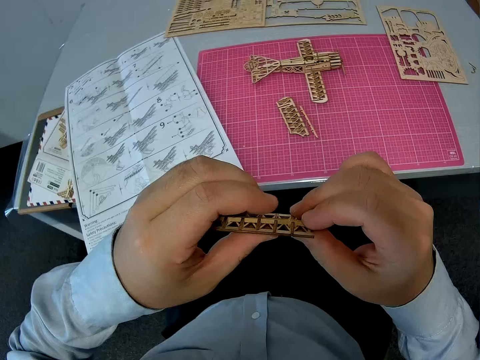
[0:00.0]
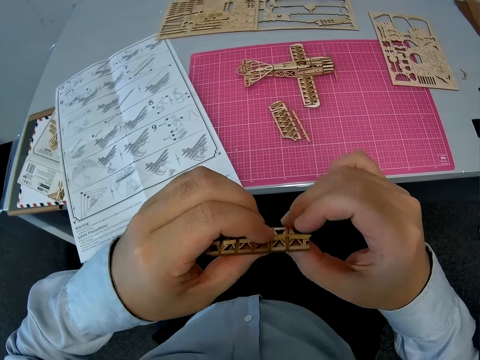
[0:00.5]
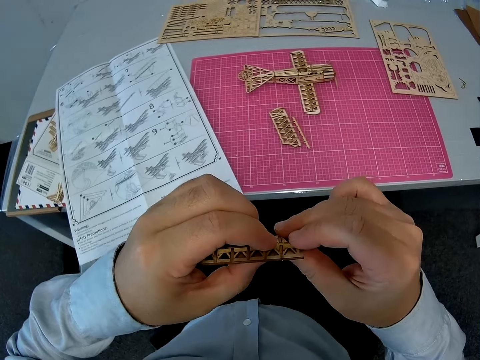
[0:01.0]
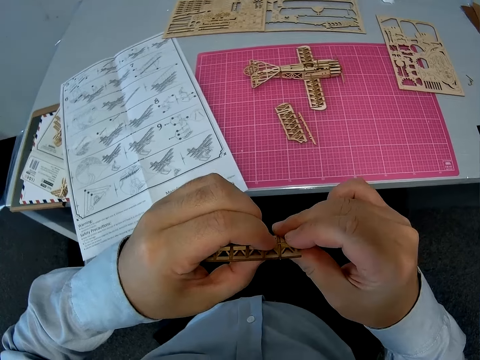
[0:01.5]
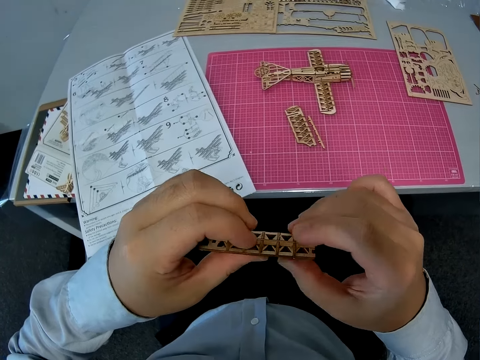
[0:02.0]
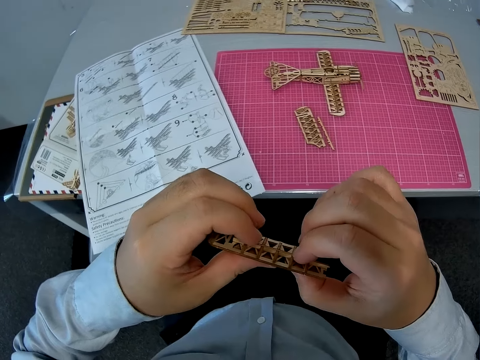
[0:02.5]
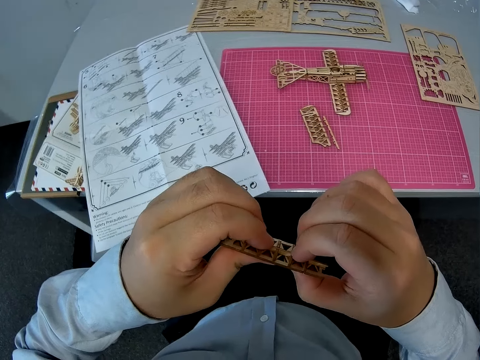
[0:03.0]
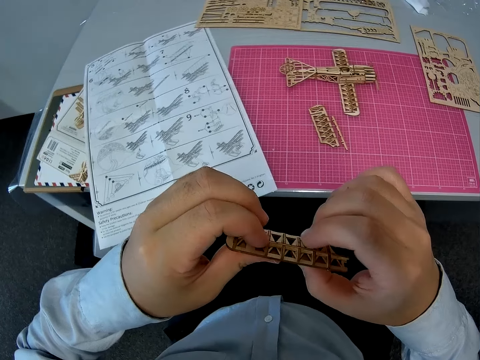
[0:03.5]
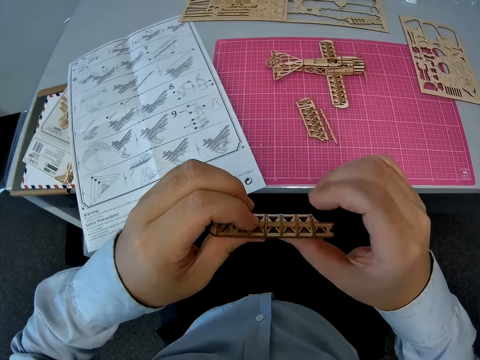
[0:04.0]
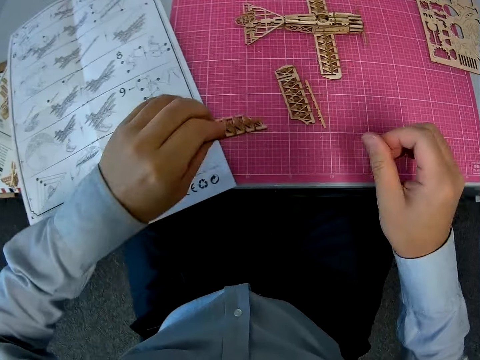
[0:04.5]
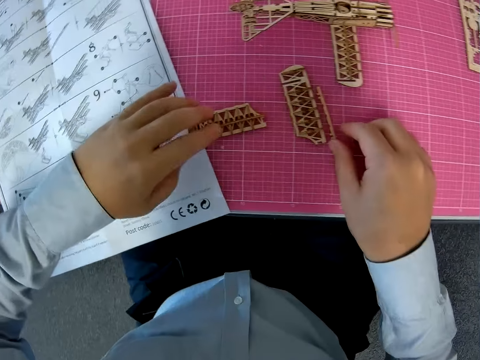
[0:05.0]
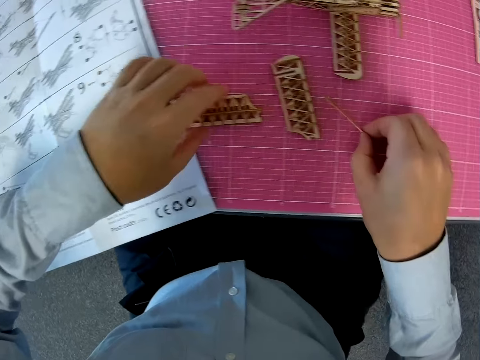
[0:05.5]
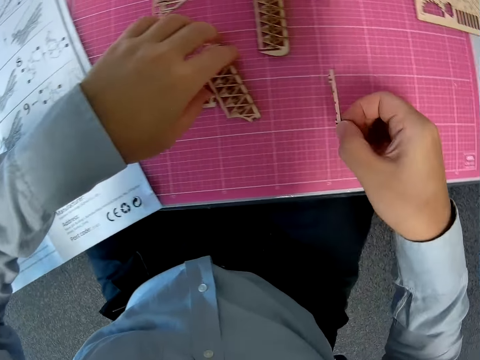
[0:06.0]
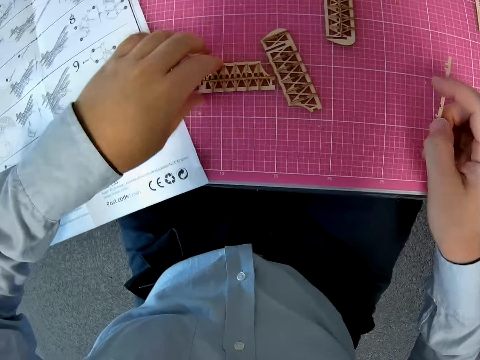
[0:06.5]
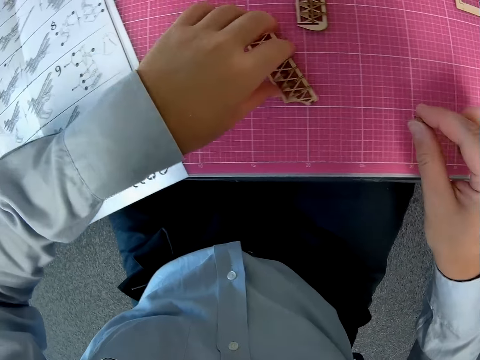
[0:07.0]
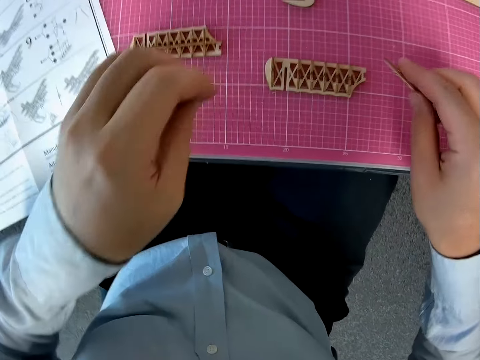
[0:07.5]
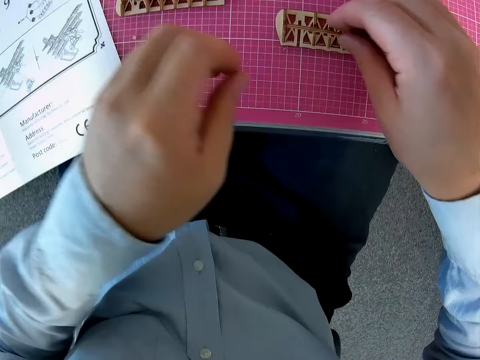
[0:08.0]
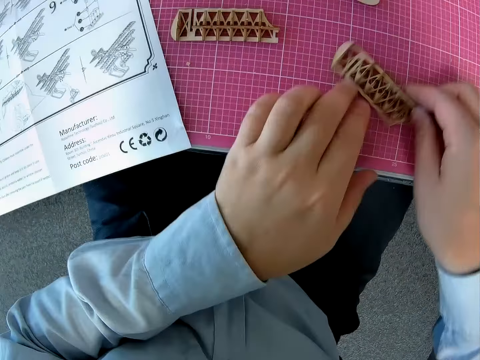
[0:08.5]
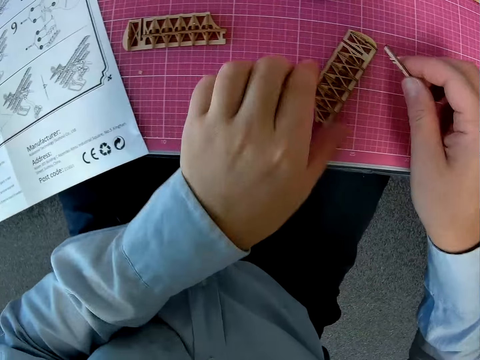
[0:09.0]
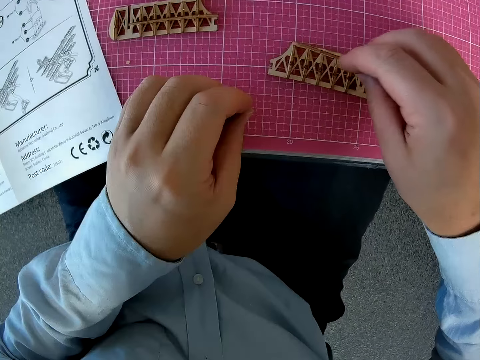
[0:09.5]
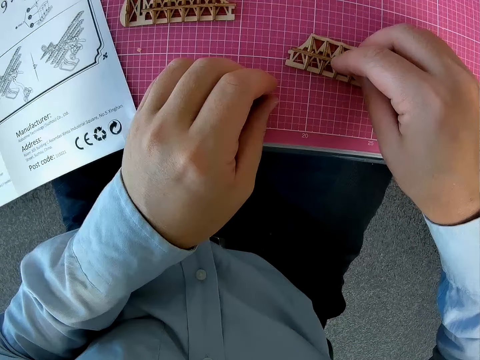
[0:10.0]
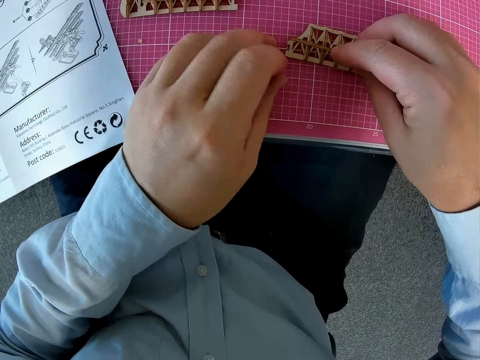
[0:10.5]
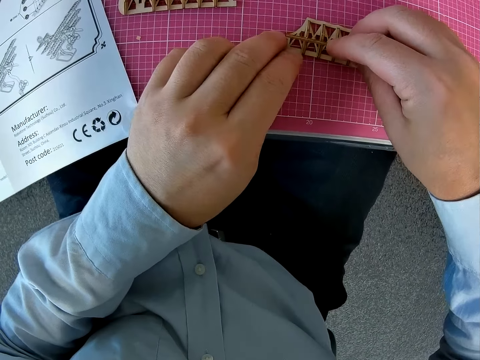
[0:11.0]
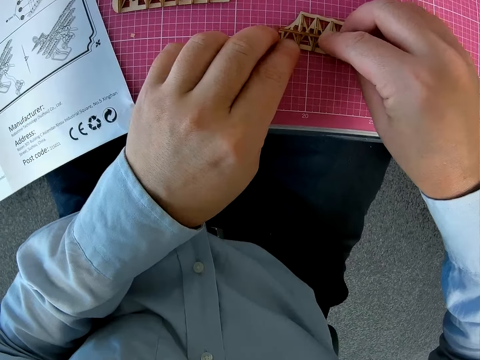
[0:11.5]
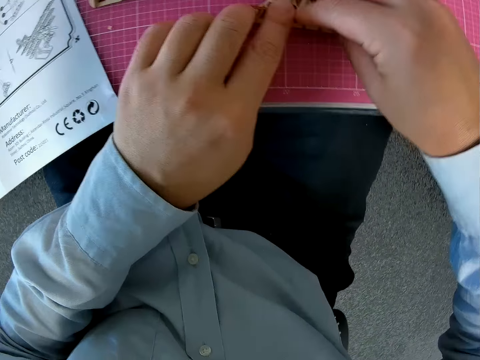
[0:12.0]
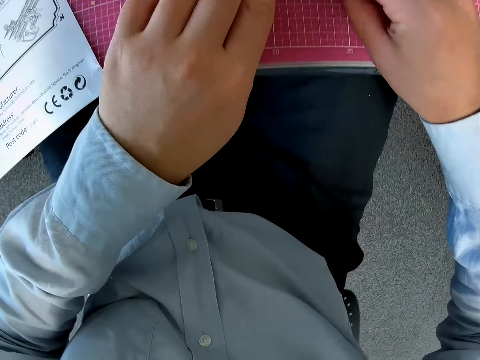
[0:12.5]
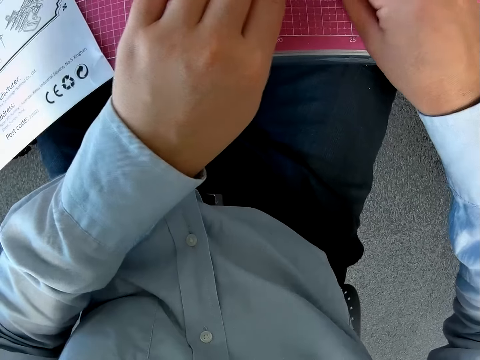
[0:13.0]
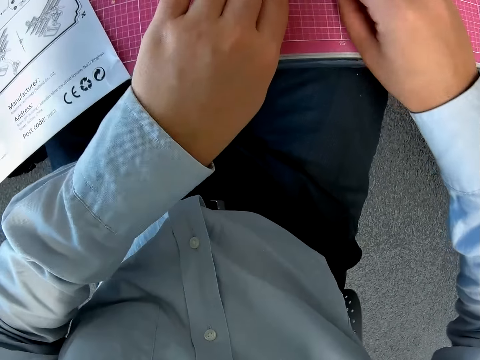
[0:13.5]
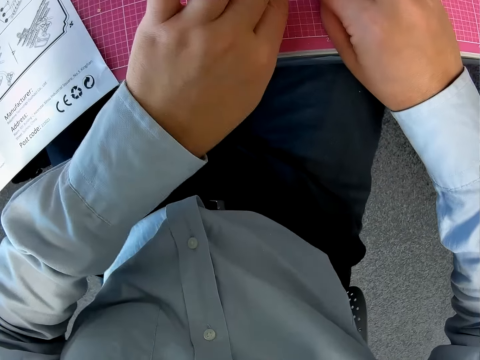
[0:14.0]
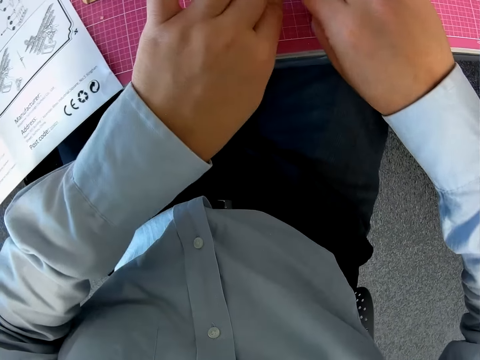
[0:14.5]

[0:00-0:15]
The camera wearer adjusts a piece of a toy with both hands. He puts down the piece of airplane model on a cutting mat. He picks up a second piece or wood rod from the table with his right hand. He moves a piece of airplane model on the cutting mat. He adjusts the first and third pieces on the table with his left hand. He adjusts the wood rod on a piece of airplane model on the cutting mat. He fixes the second piece into a part of the toy plane.

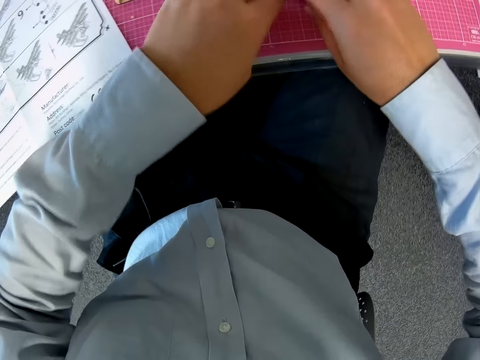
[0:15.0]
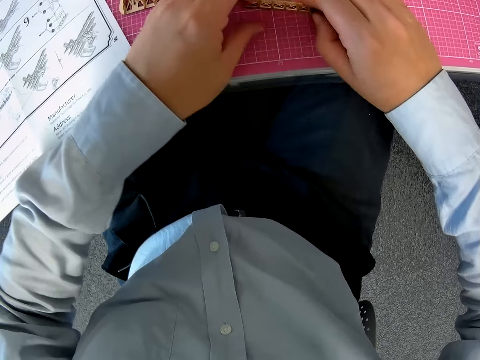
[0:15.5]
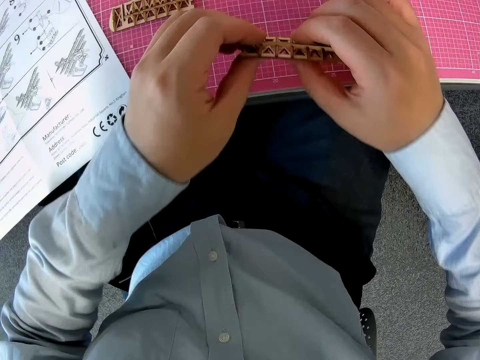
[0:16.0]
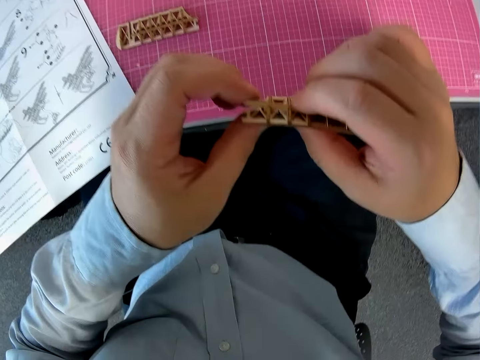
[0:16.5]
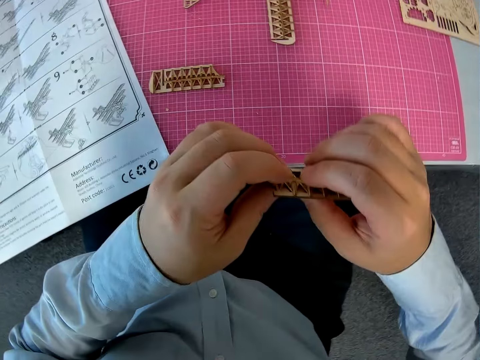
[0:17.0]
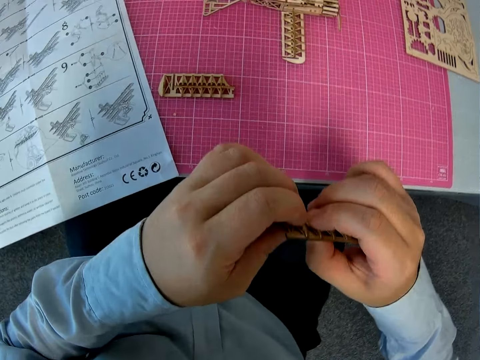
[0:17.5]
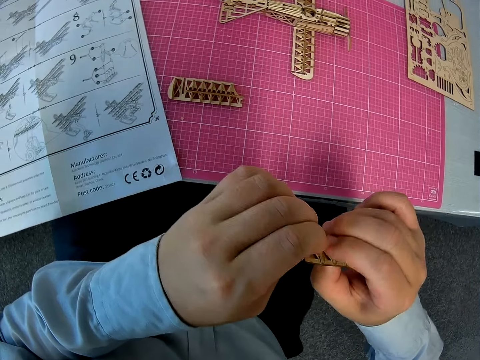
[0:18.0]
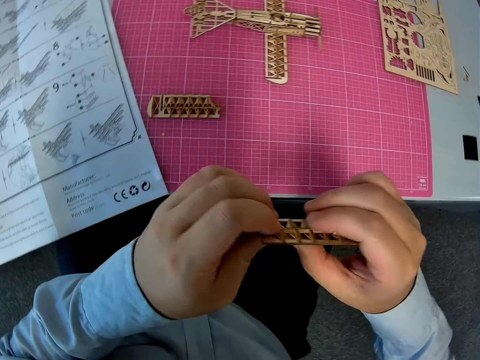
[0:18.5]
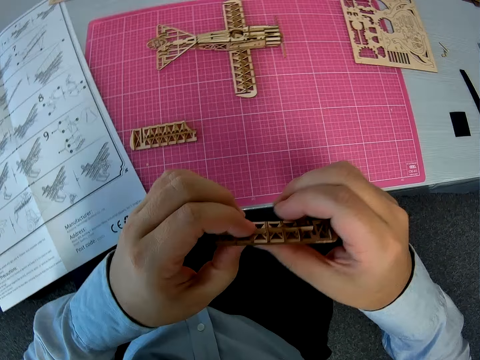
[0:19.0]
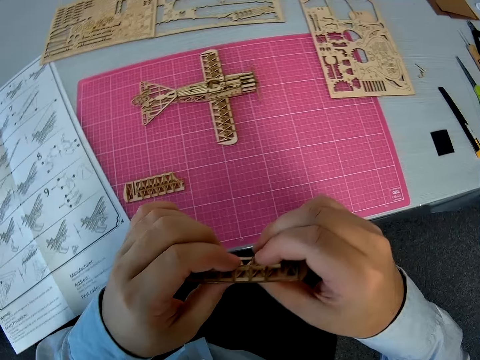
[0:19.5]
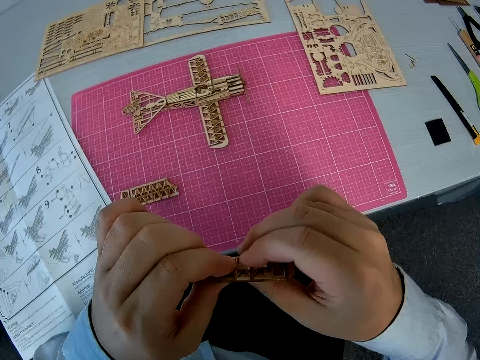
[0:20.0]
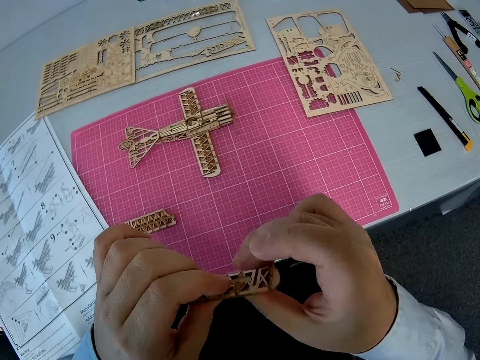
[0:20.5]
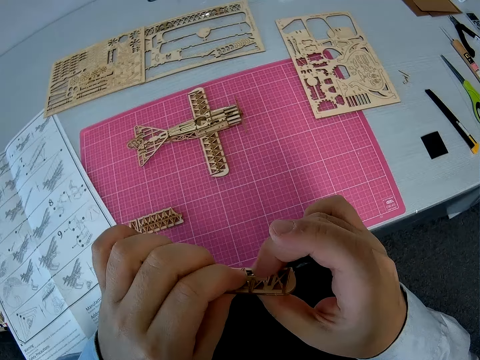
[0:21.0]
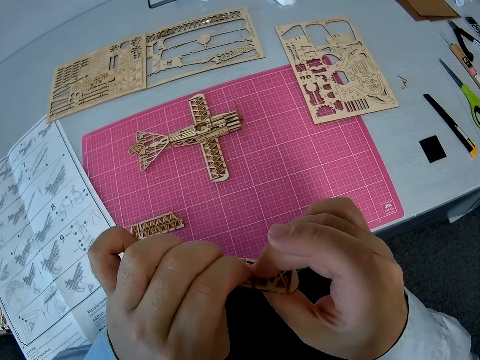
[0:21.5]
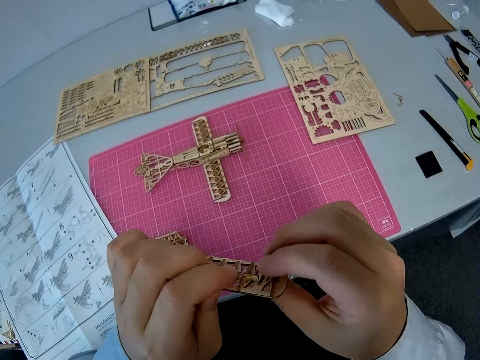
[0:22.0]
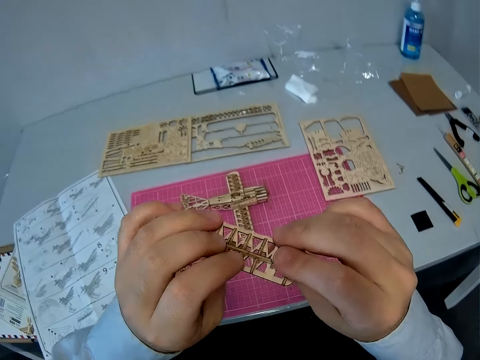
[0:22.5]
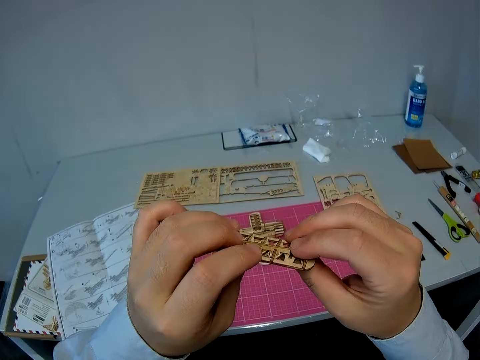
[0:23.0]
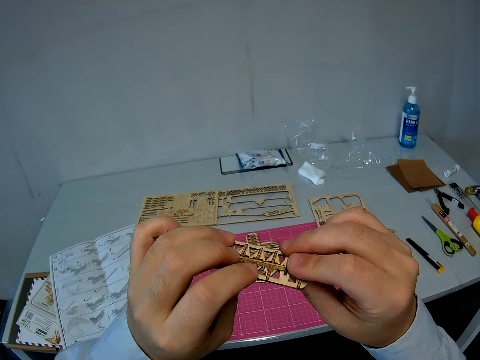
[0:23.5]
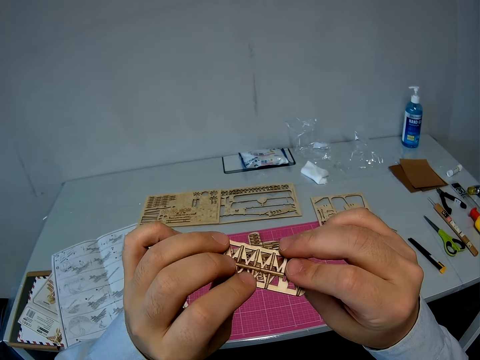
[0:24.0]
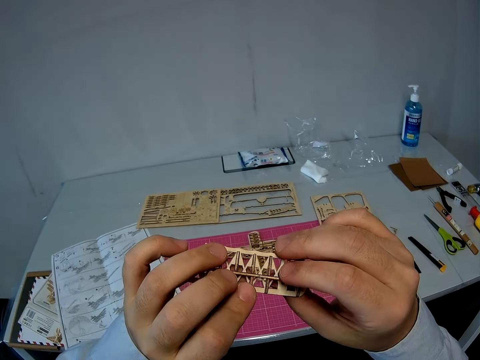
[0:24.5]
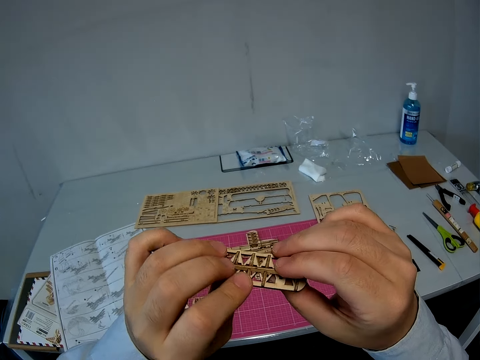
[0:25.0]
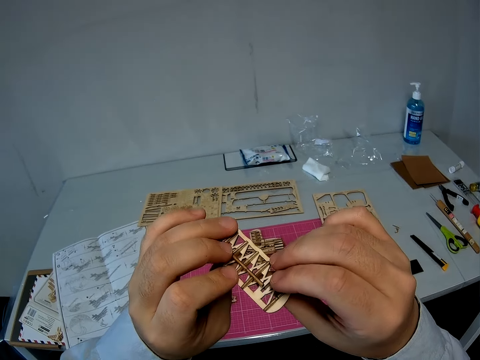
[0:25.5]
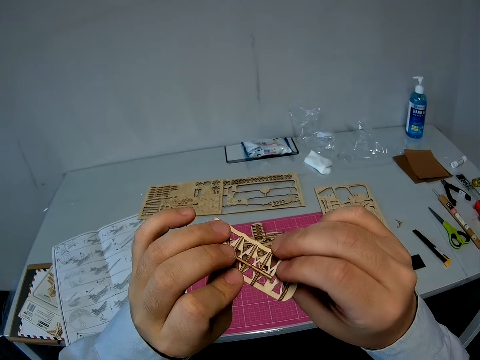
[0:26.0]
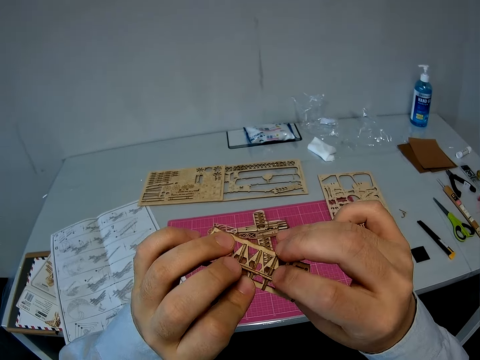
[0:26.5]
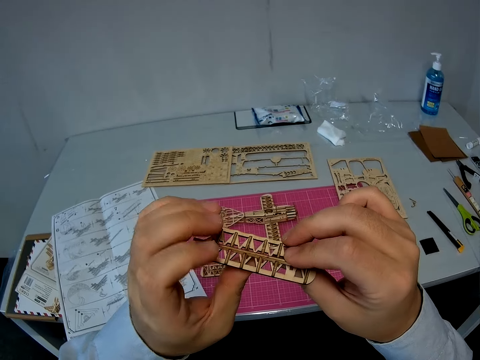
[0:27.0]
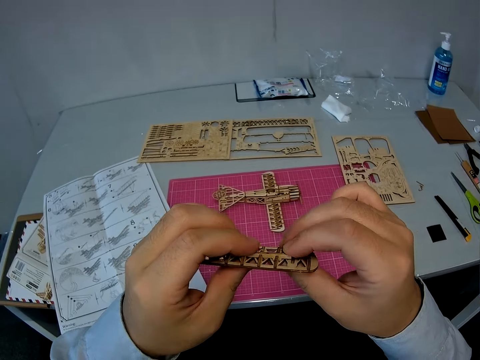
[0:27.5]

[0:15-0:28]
The camera wearer picks up a piece of airplane model from a cutting mat. They adjust a wood rod on the piece of airplane model.
